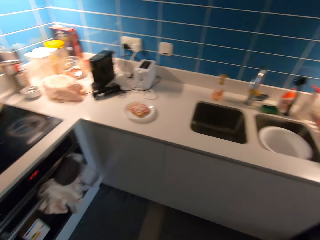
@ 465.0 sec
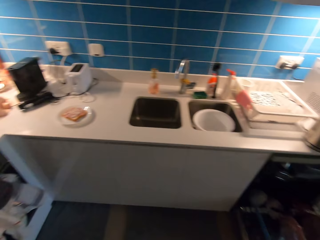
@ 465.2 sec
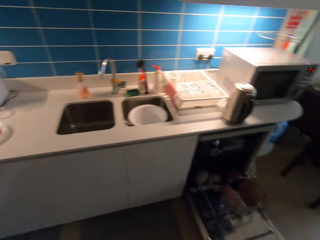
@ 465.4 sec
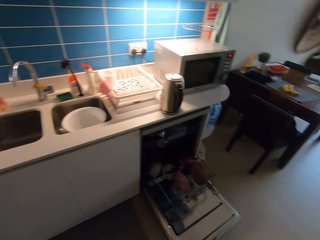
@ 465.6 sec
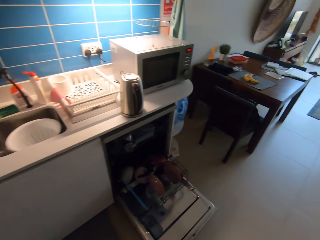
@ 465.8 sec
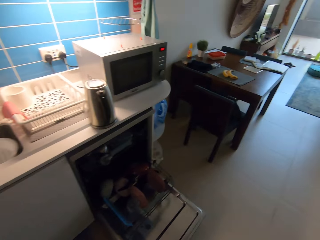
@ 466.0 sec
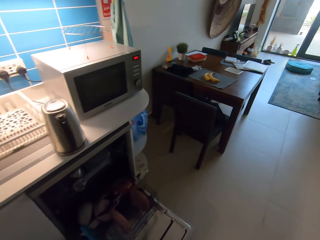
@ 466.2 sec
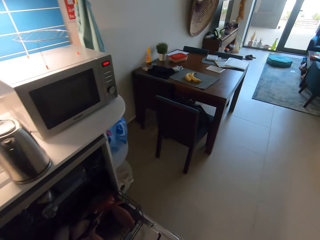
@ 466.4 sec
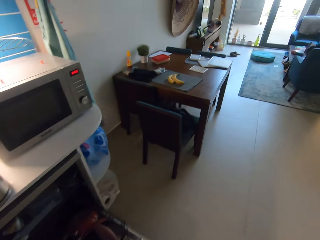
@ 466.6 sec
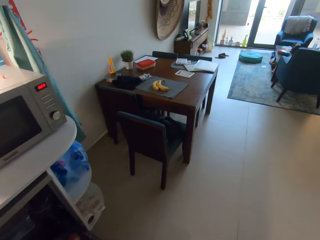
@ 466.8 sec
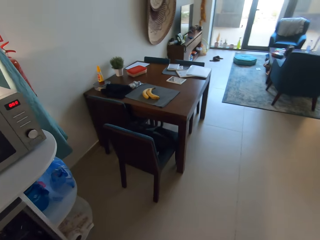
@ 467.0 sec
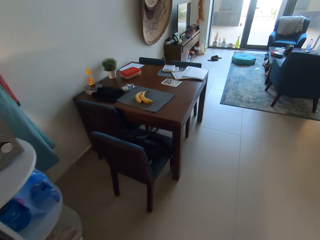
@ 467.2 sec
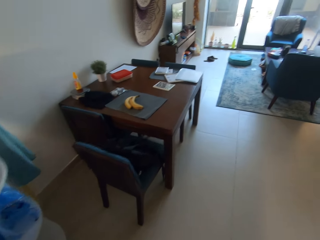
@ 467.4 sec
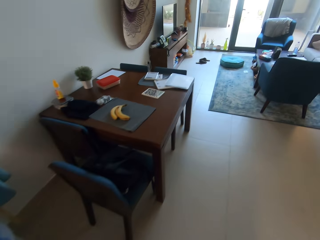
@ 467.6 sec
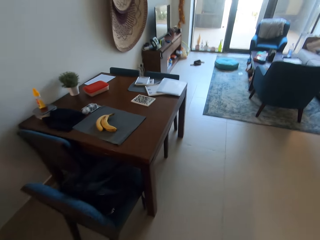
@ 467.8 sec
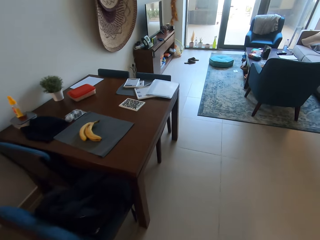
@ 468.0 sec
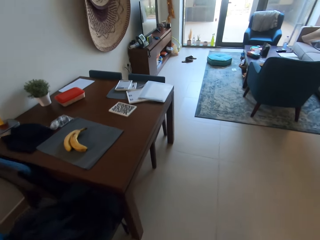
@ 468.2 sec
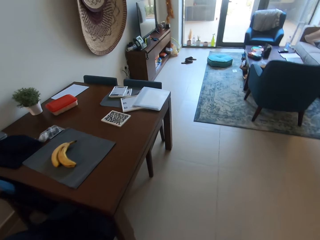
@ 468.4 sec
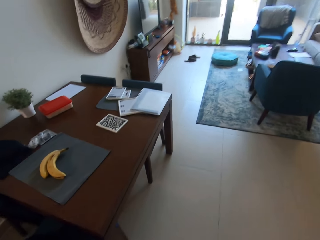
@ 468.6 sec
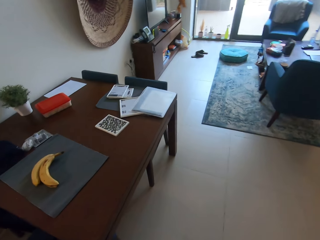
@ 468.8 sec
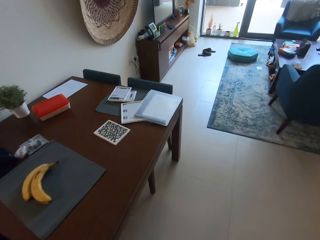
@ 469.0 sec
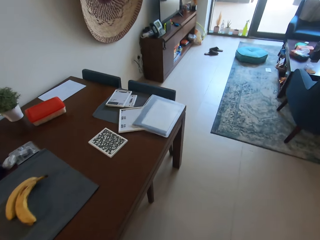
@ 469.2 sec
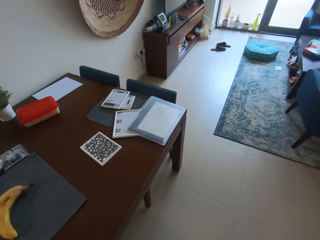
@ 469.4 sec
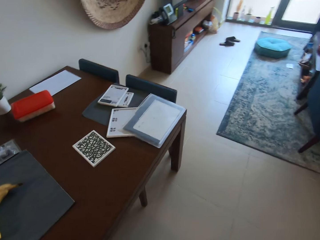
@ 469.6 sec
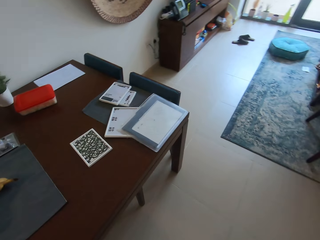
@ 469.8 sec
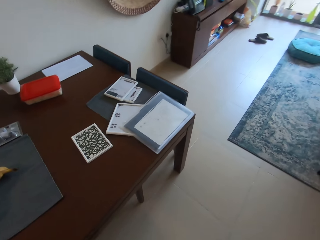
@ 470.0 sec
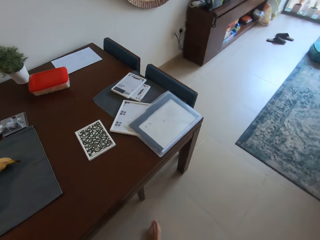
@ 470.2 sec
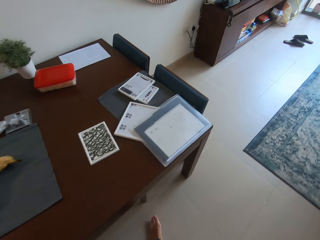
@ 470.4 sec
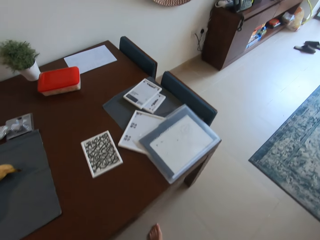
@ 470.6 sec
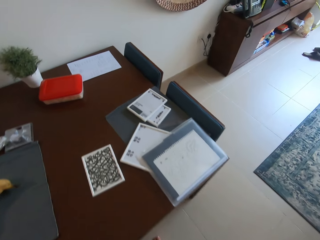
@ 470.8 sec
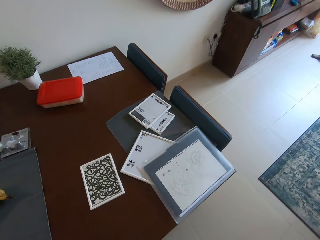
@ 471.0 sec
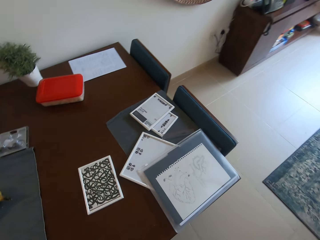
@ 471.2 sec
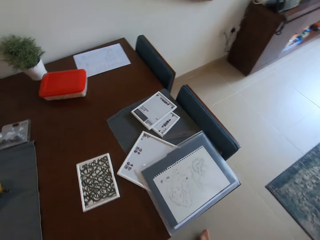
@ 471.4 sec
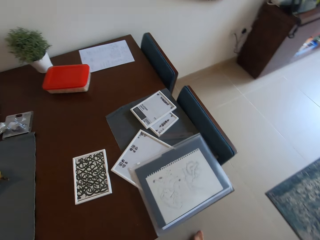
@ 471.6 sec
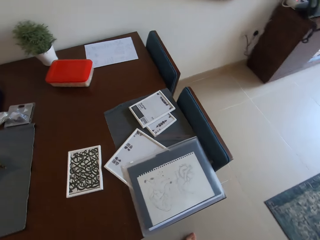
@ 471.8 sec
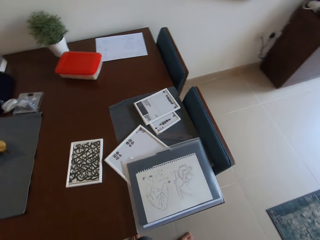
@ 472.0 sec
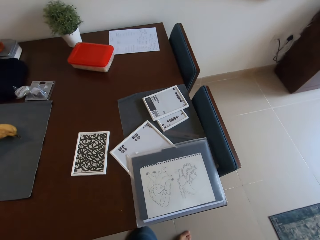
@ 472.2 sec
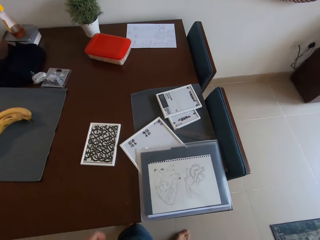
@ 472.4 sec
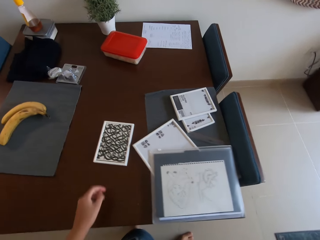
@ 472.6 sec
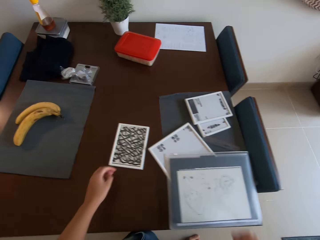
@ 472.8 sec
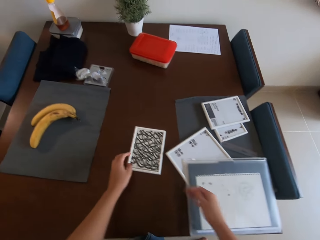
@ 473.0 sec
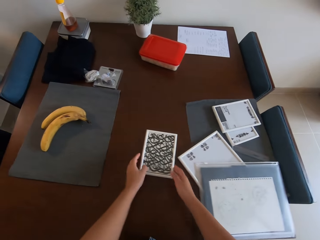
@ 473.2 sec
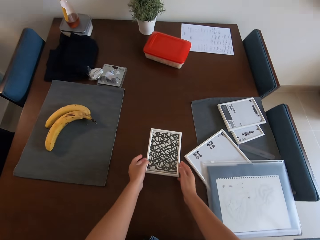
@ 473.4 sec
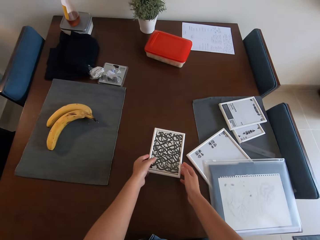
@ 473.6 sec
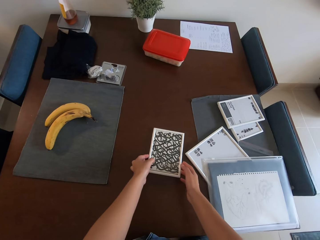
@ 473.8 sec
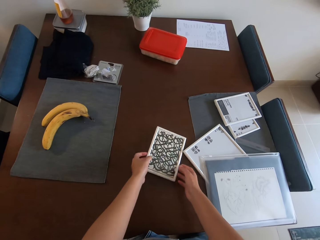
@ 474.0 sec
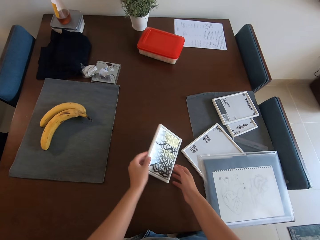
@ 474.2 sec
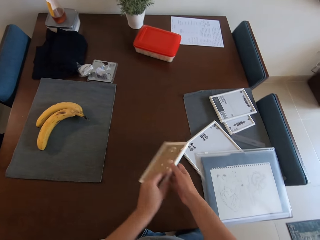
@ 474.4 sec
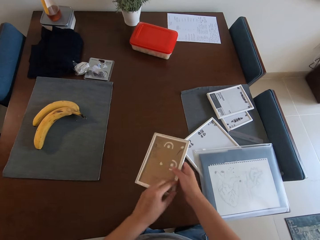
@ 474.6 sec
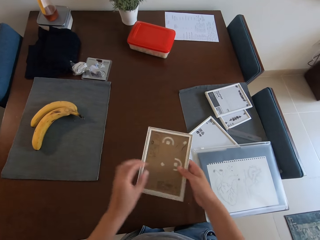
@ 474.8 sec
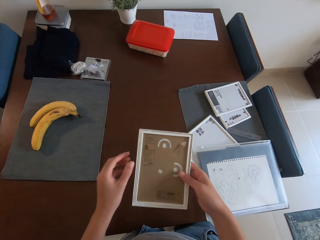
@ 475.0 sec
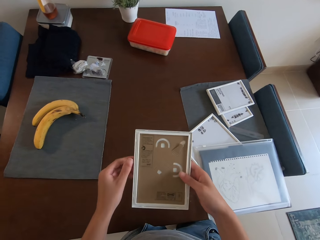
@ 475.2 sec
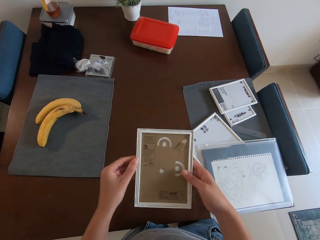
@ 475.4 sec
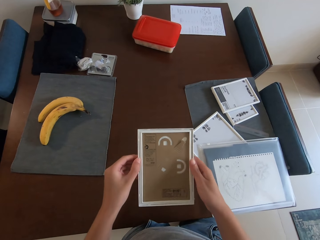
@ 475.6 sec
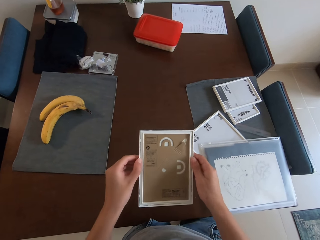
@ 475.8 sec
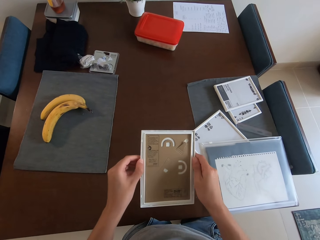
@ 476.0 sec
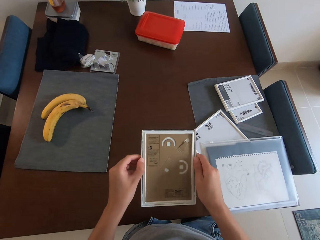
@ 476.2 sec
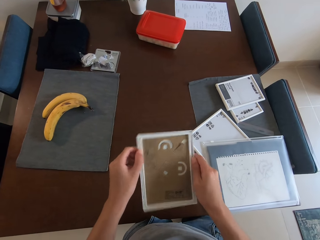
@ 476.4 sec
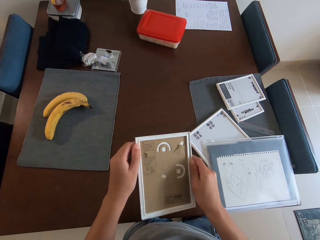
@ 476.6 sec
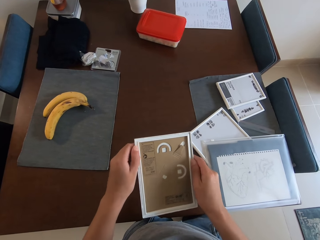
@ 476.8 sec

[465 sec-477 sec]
The camera wearer walks around a room. She walks toward a dining table. She picks up a picture frame on the dining table with her hands. She examines the picture frame with her hands. She flips the frame on the table with a hand.

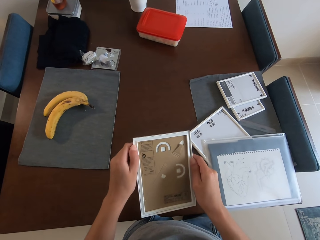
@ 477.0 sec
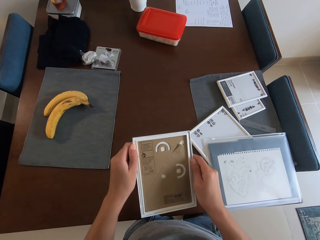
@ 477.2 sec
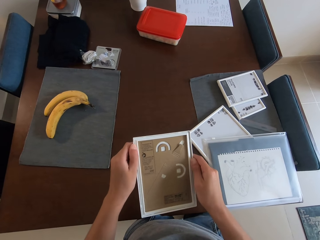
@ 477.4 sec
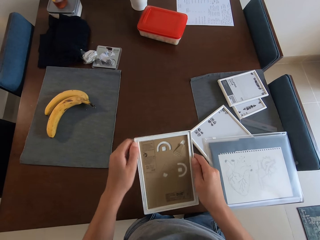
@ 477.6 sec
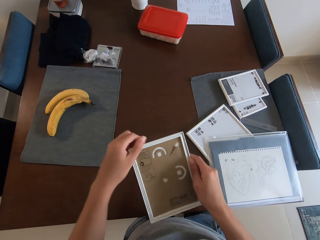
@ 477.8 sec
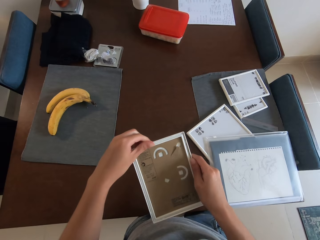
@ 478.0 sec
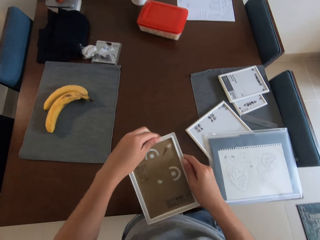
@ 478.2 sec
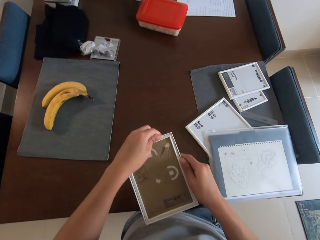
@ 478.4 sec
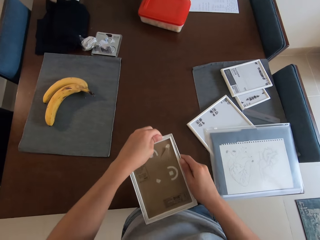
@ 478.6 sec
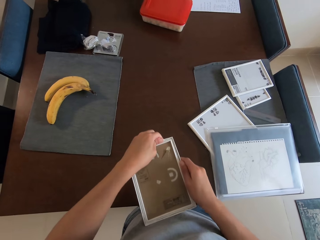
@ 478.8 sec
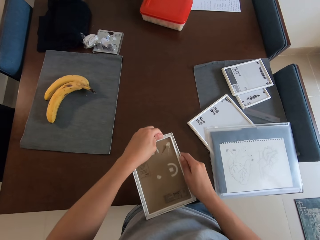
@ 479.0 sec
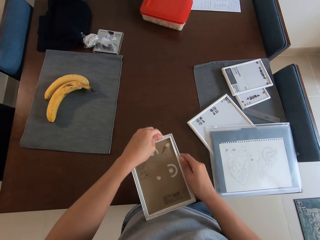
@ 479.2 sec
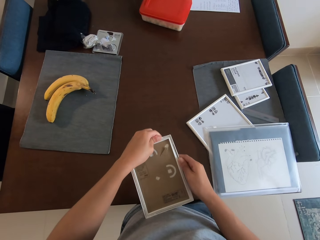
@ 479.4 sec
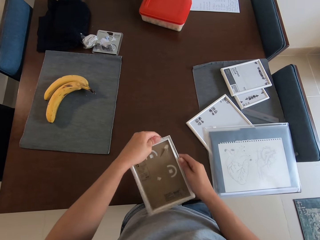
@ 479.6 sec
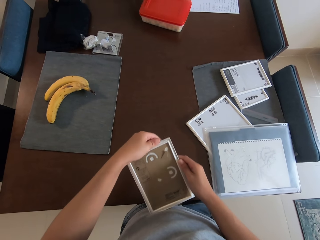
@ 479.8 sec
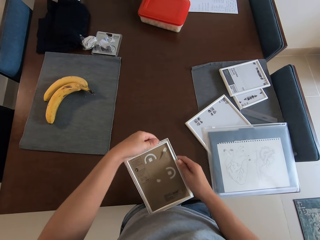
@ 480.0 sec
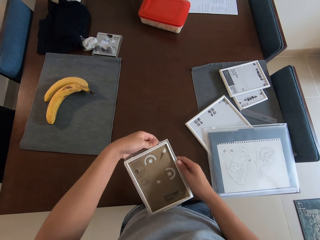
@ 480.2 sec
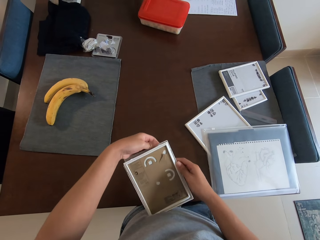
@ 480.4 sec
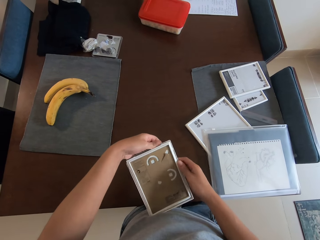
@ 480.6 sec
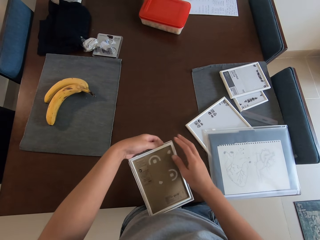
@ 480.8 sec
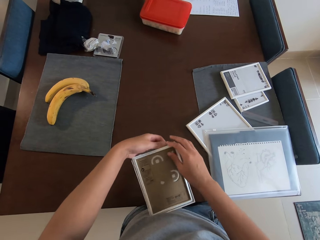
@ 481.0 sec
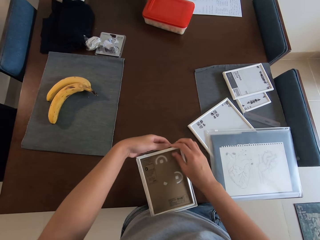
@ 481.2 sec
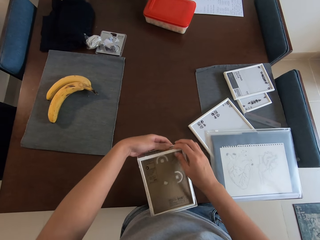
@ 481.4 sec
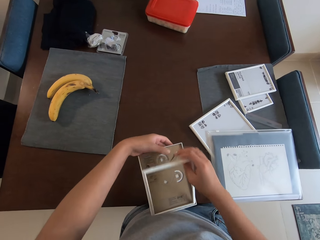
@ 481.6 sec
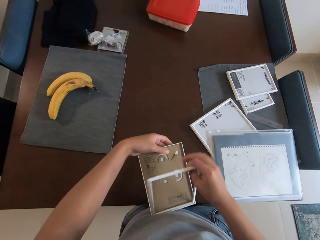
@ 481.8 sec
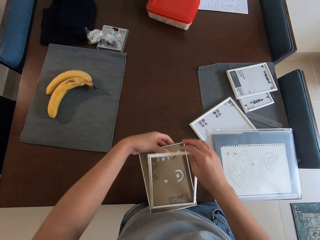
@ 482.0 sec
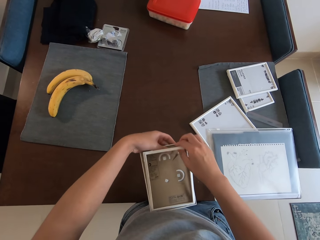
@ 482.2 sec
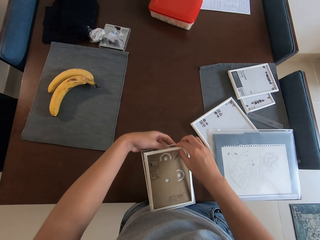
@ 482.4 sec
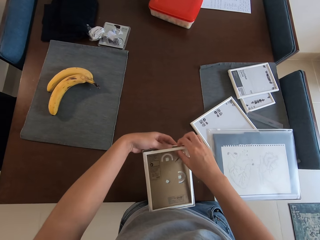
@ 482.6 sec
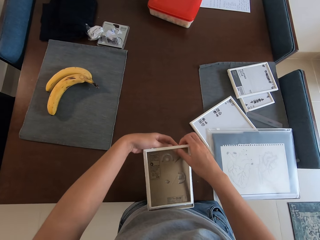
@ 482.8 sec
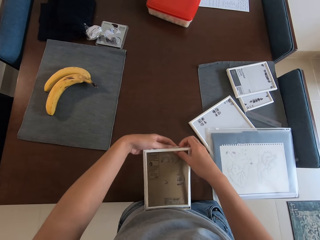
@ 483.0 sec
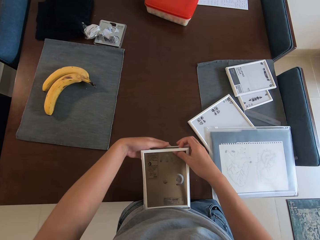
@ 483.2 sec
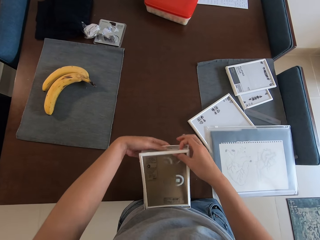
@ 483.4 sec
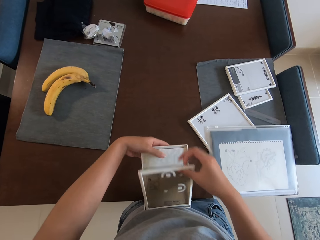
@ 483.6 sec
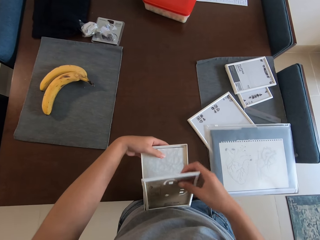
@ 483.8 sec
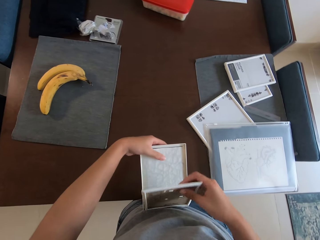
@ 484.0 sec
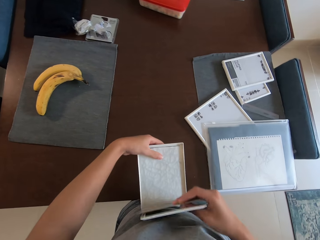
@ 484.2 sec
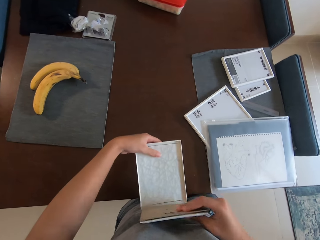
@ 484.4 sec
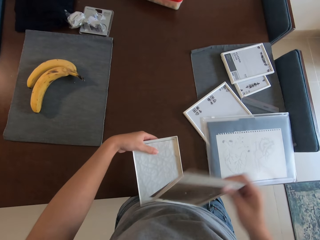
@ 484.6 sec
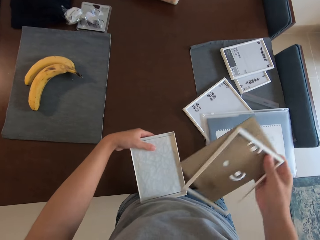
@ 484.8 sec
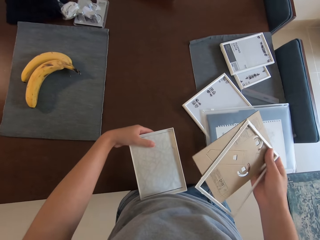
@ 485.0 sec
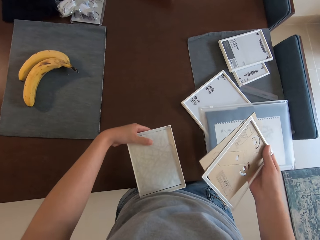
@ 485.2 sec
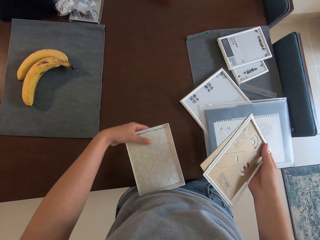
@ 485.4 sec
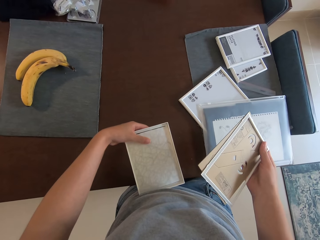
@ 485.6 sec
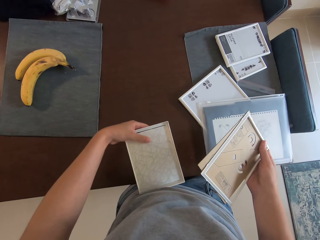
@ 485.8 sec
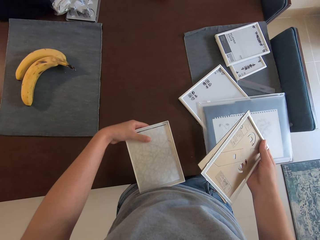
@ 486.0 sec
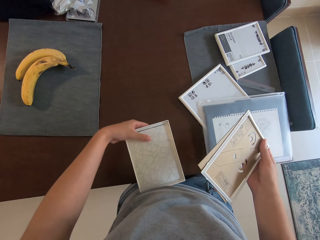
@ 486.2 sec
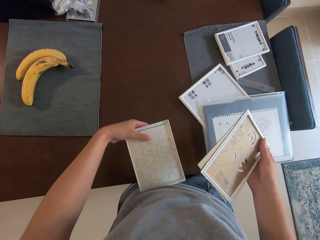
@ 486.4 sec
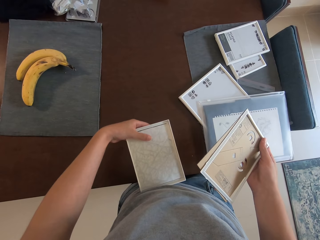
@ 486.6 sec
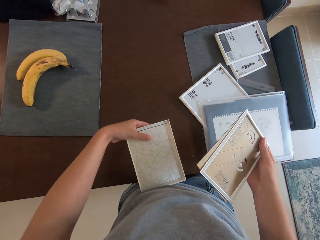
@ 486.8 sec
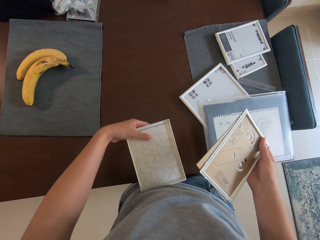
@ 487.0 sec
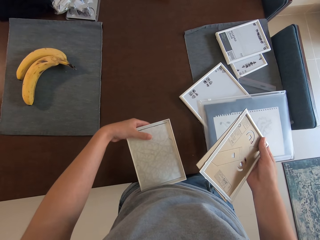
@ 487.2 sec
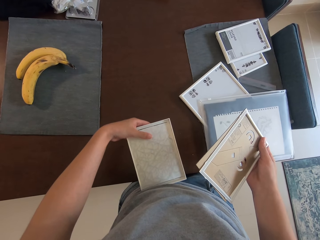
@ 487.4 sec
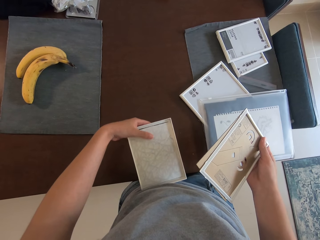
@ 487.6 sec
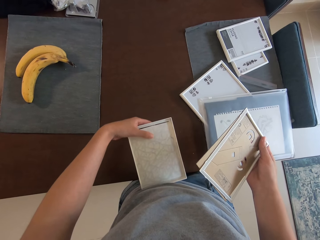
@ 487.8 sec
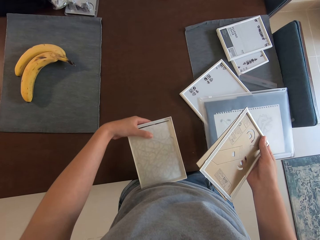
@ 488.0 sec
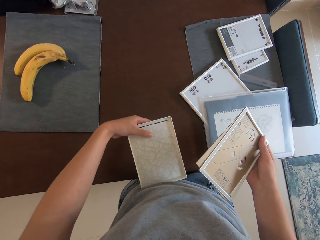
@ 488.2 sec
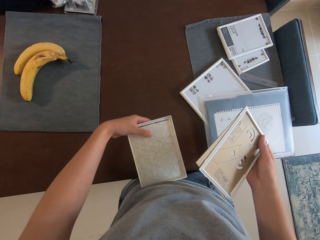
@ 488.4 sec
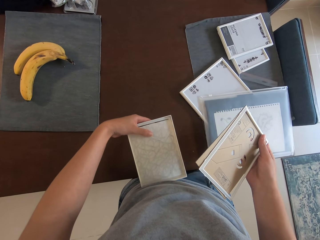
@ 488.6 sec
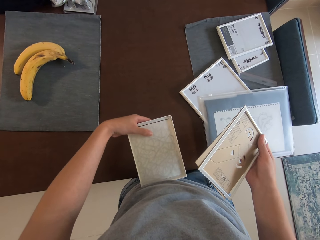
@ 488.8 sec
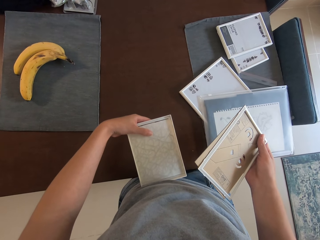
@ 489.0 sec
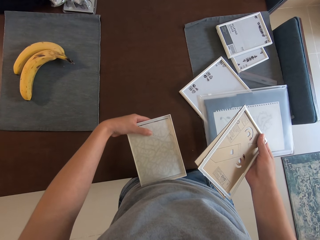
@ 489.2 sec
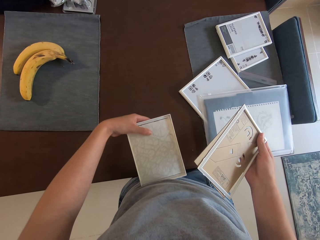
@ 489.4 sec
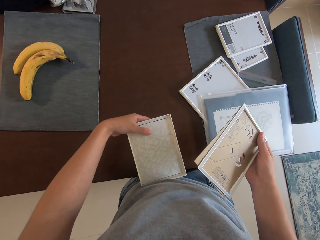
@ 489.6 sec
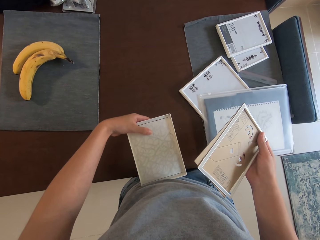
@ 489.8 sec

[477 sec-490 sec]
The camera wearer removes a frame from a craft paper. She opens the picture frame with her hands. She holds the frame with a hand.
